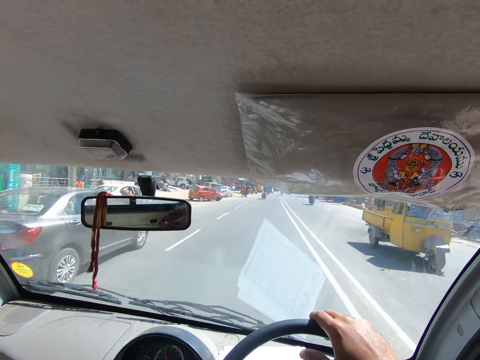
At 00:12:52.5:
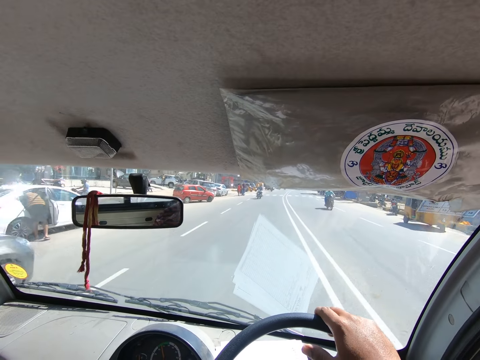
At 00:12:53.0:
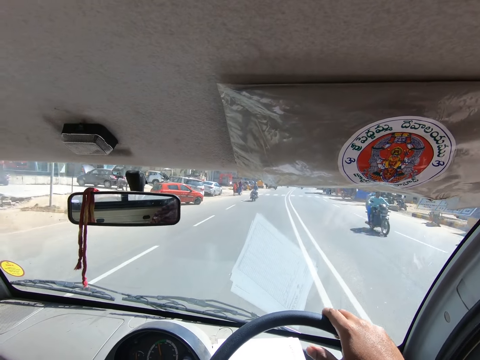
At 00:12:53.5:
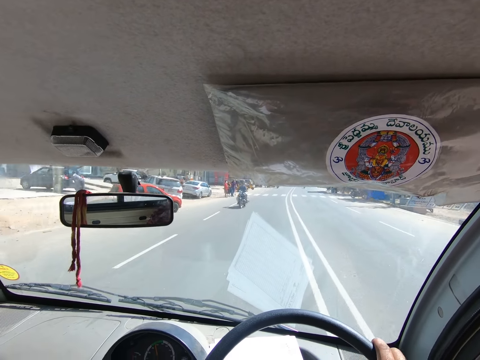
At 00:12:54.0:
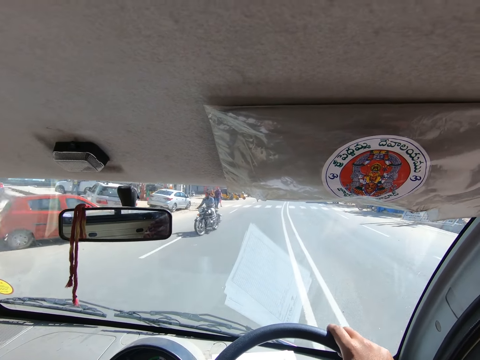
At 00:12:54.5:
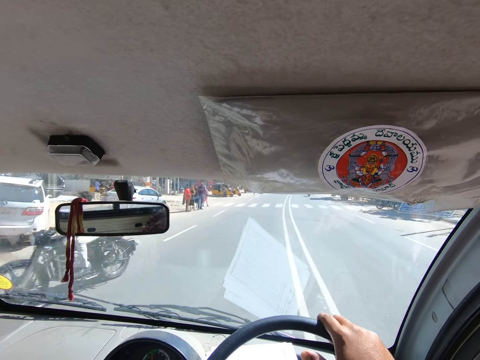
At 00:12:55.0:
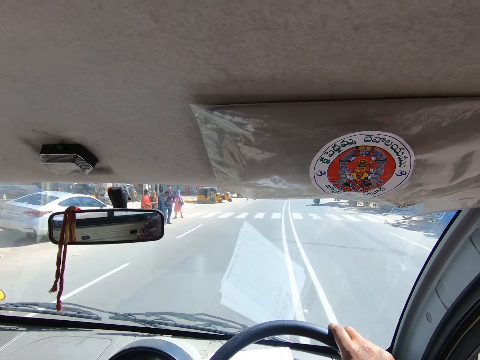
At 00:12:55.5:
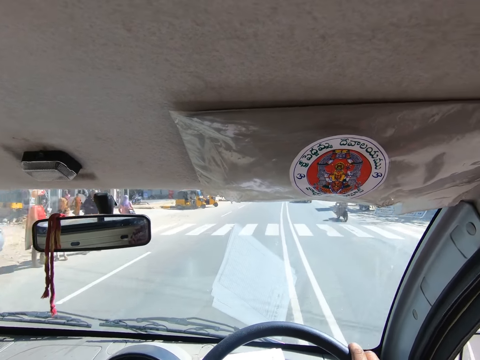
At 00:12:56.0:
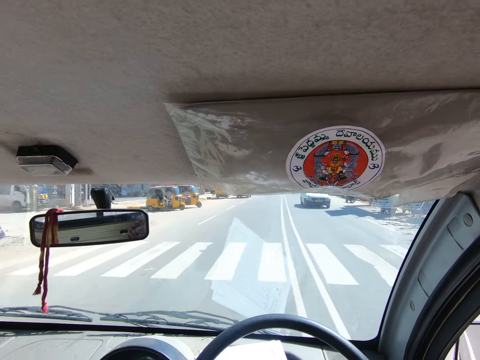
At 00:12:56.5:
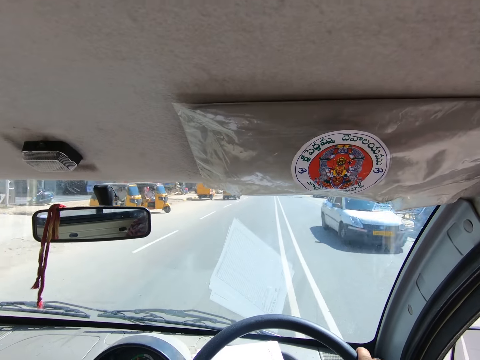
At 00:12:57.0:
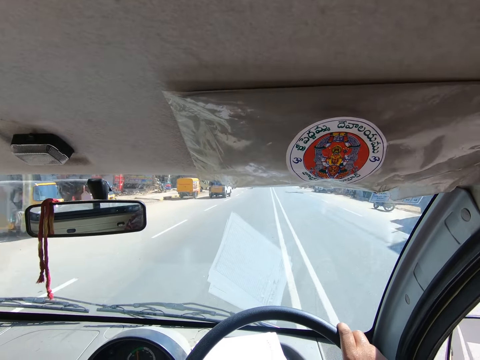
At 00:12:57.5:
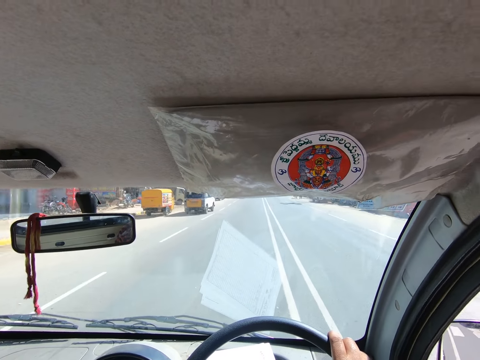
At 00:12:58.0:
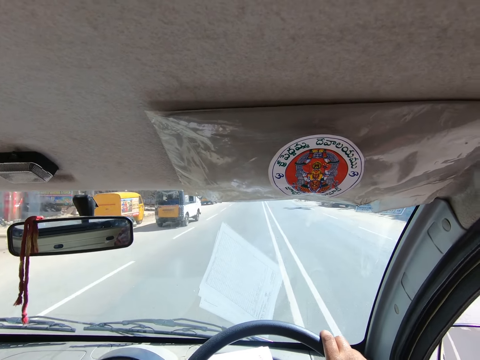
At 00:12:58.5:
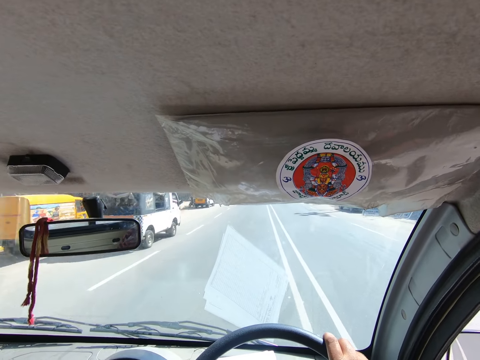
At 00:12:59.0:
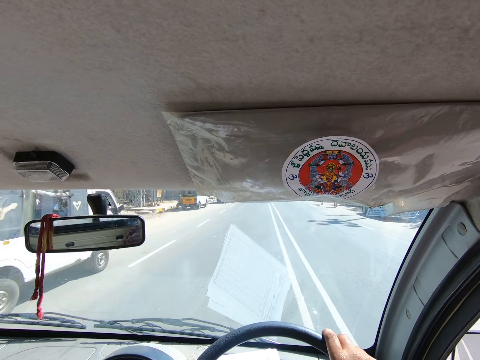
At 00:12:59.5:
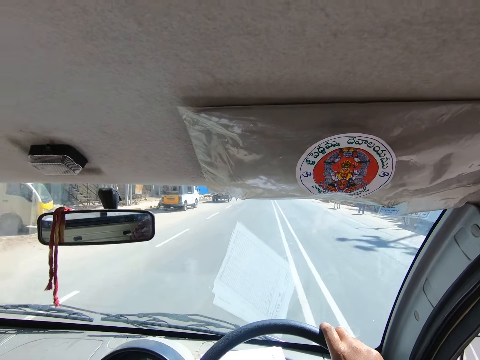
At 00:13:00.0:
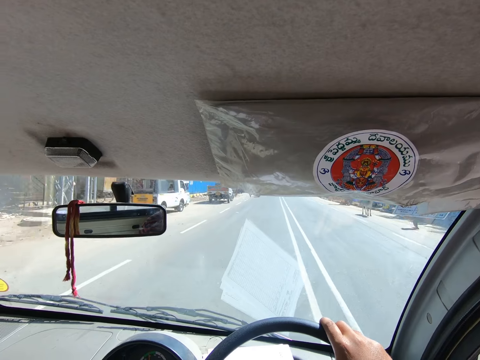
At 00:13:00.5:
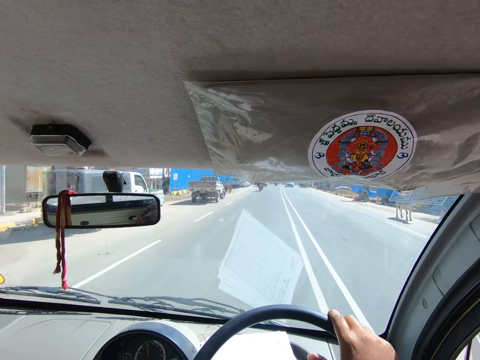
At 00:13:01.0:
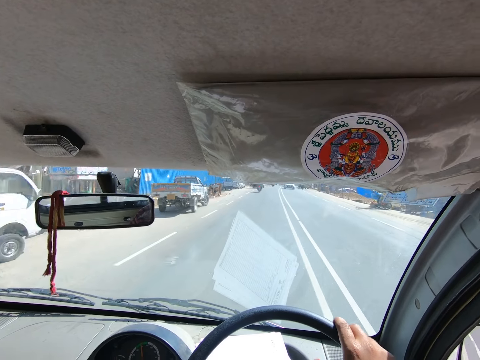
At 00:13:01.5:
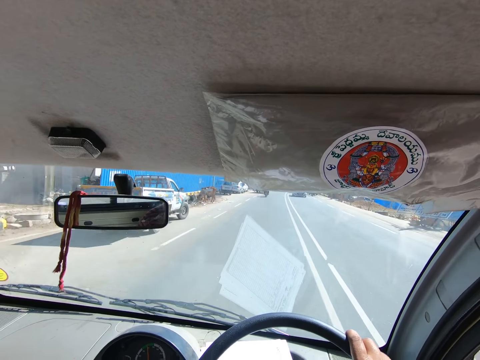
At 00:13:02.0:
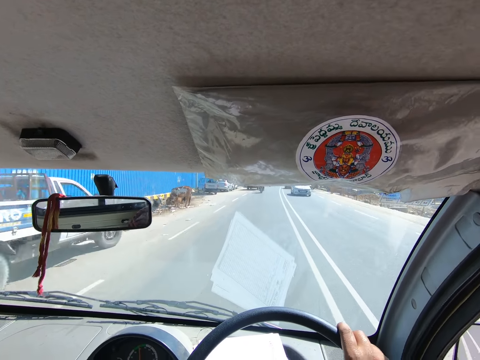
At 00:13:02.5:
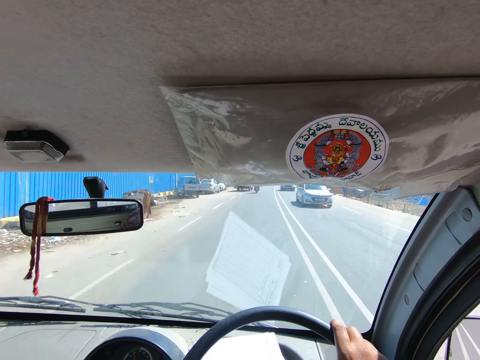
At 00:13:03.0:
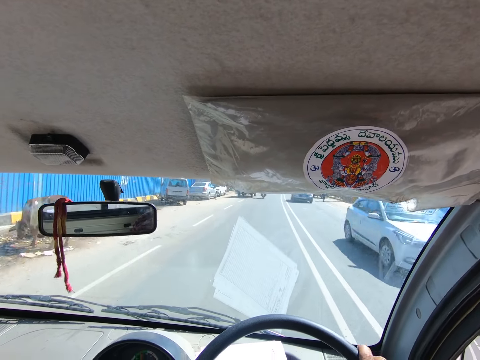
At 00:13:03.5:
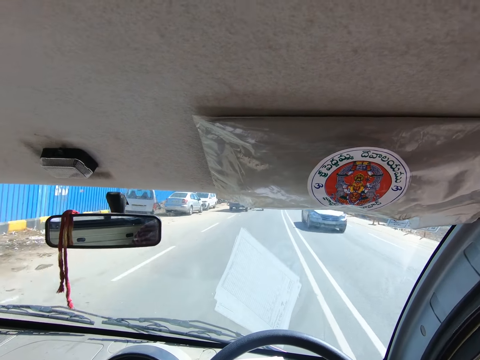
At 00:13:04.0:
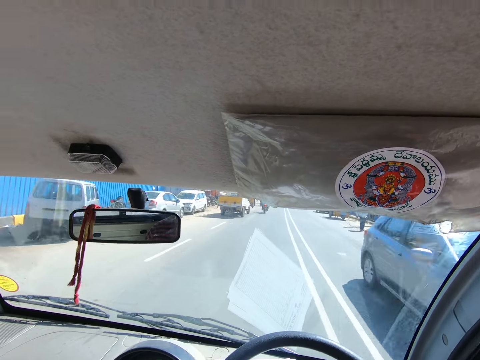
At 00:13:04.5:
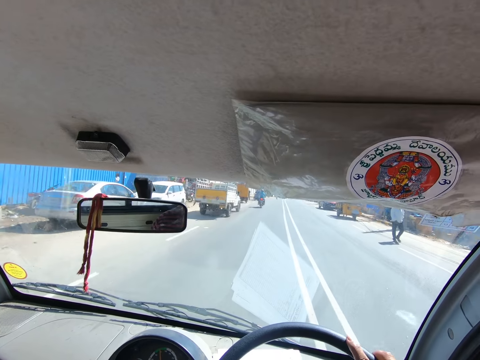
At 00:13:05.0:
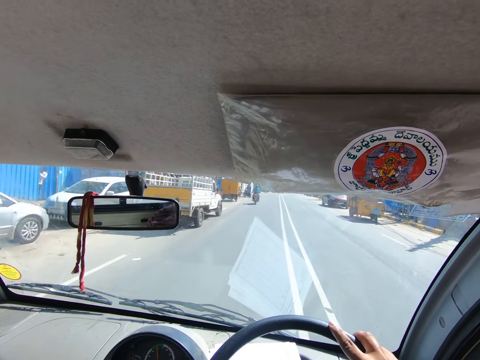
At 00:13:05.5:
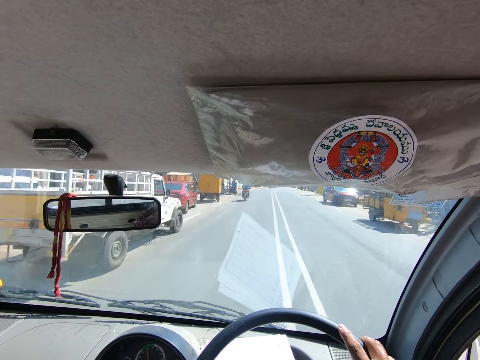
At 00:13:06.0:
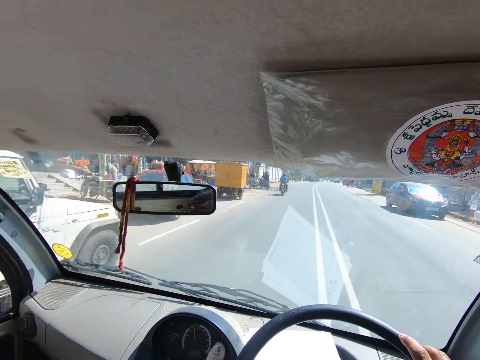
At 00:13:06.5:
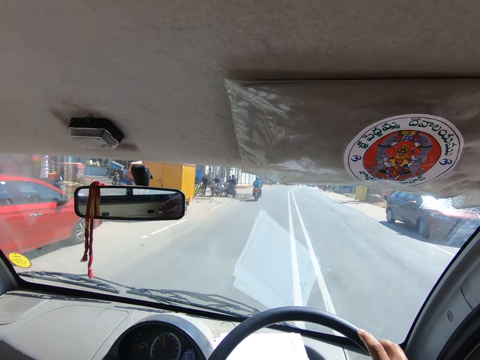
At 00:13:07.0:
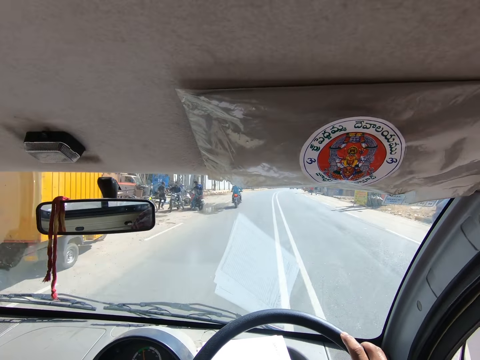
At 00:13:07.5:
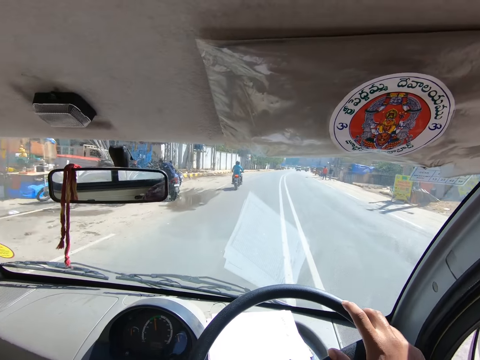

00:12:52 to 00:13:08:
A black motorcycle rides past the camera wearer. It rides past them repeatedly. A white car drives past the camera wearer. The white car drives past them again. A grey car drives past the camera wearer.

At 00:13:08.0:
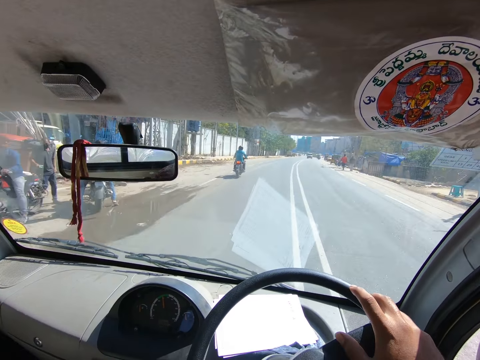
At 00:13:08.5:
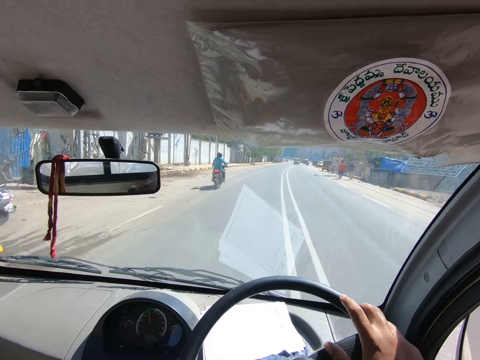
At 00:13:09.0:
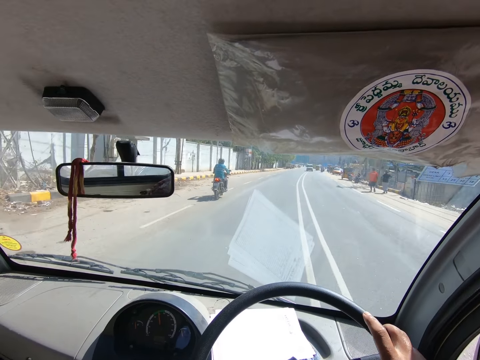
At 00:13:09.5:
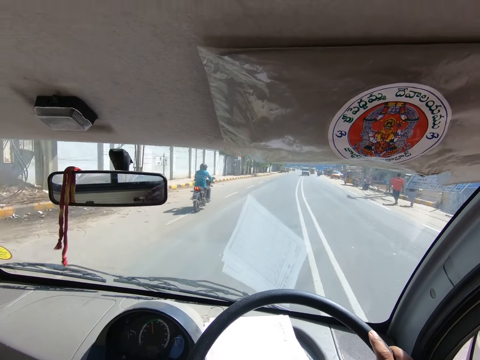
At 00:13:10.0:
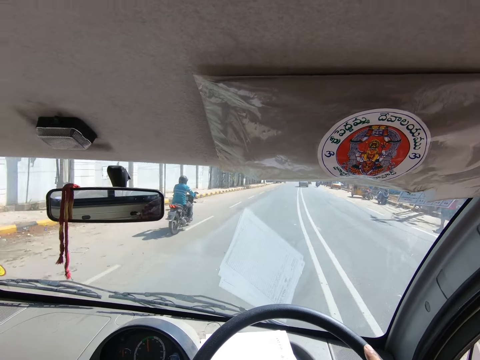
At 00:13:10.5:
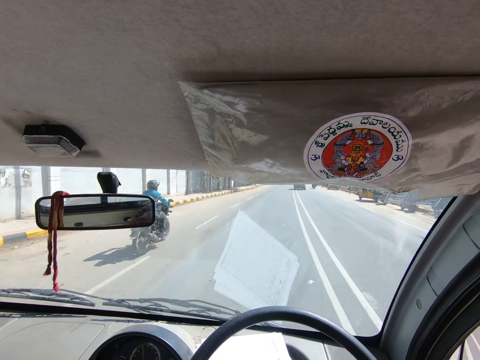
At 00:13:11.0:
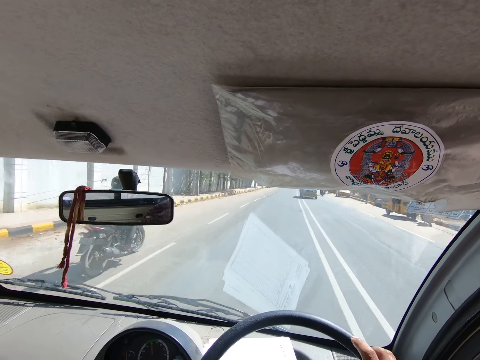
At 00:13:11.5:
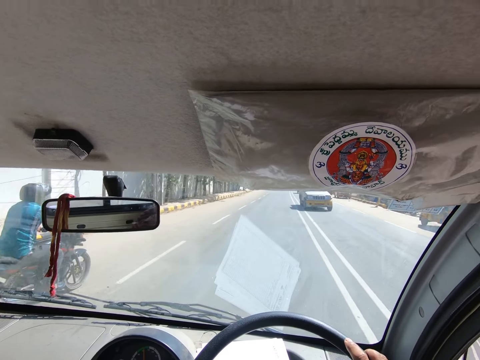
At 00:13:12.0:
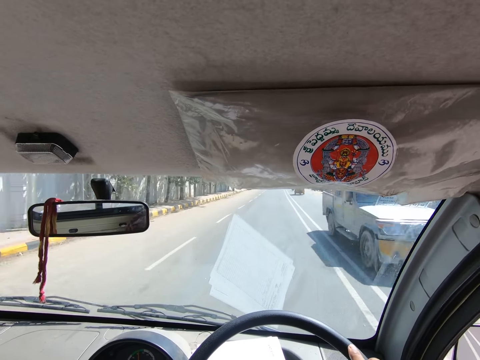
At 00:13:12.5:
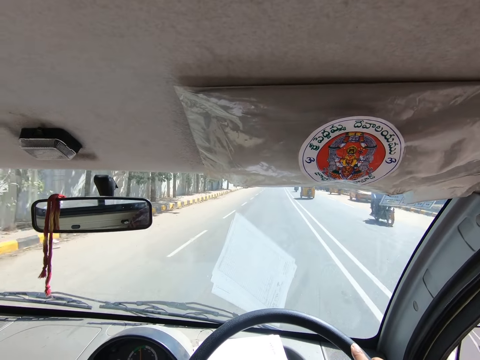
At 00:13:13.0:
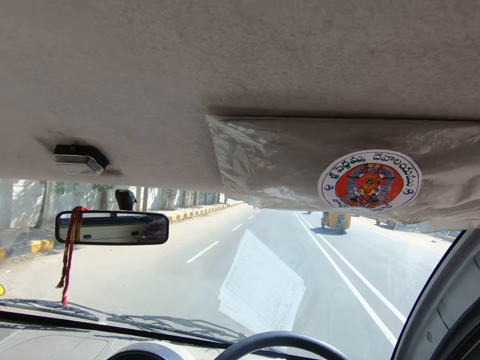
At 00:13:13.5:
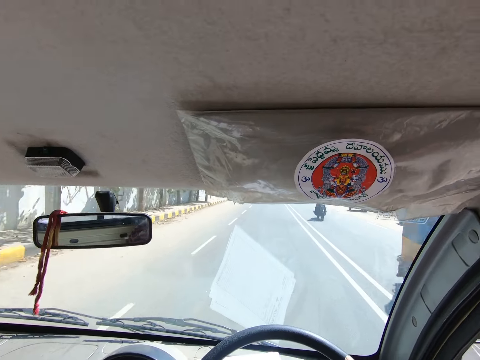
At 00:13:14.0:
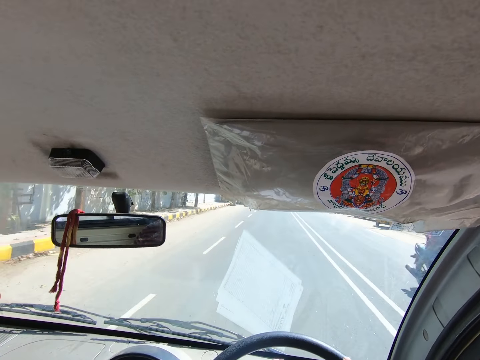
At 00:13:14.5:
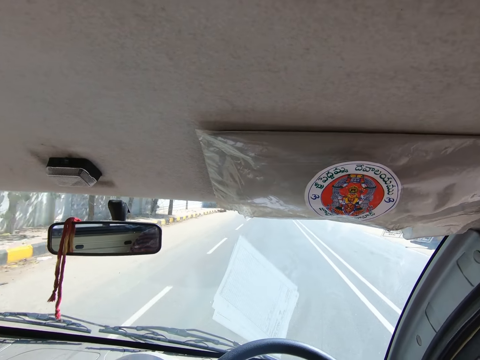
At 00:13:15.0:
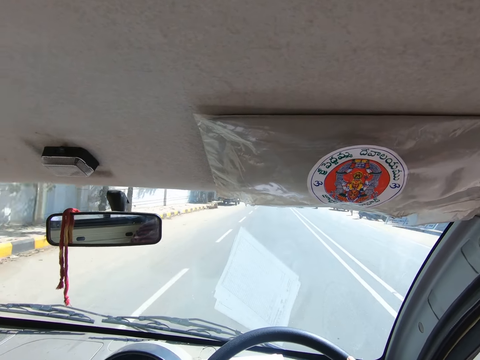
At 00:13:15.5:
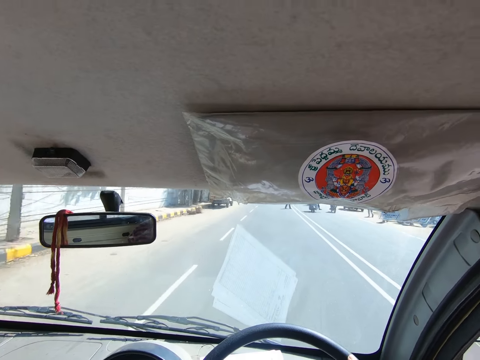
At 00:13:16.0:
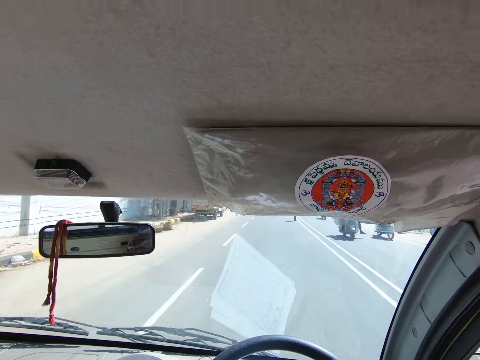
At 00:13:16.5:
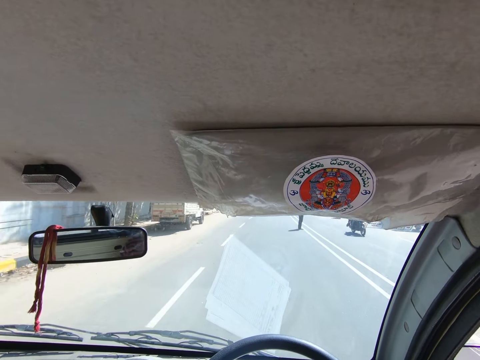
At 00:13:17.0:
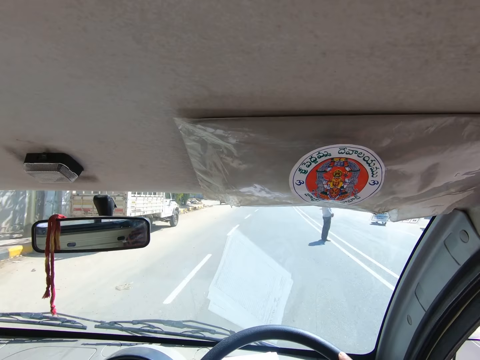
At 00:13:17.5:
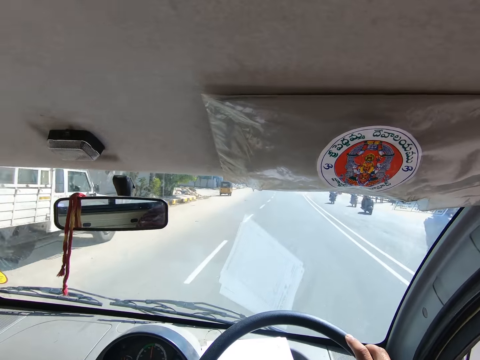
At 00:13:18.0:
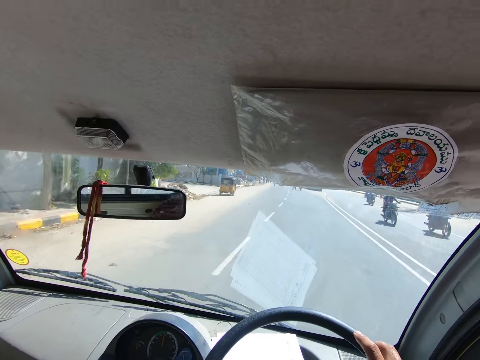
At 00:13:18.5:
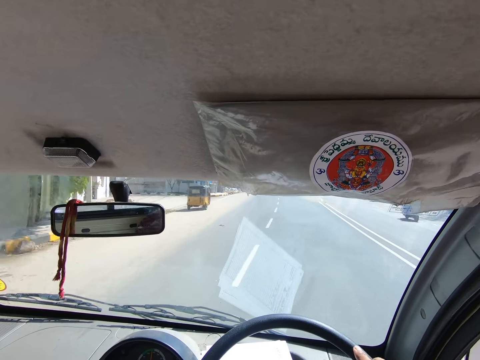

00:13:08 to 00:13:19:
A brown SUV drives past the camera wearer. A black motorcycle rides past the camera wearer. A yellow tricycle rides past the camera wearer. The black motorcycle rides past the camera wearer. It rides past them repeatedly.
